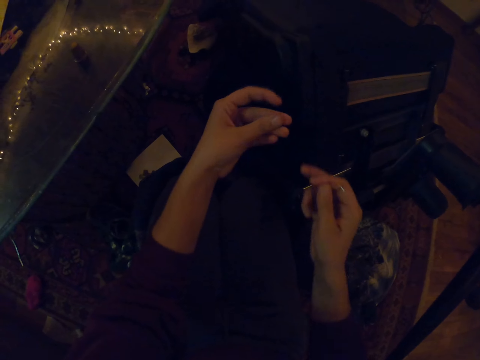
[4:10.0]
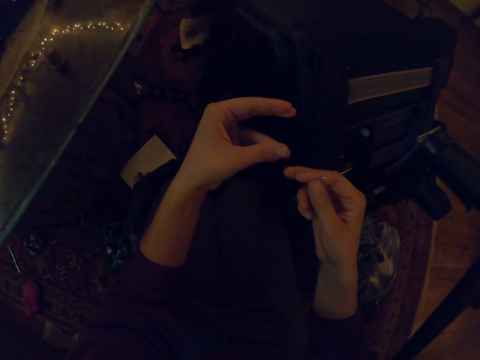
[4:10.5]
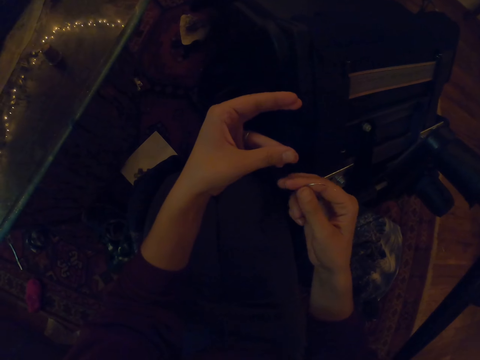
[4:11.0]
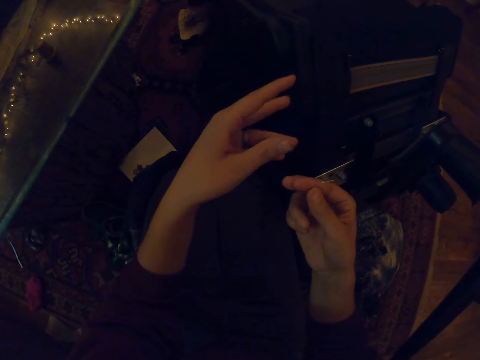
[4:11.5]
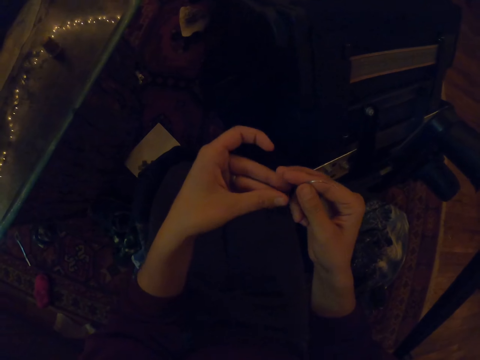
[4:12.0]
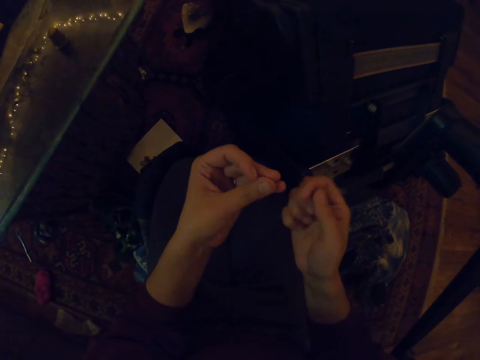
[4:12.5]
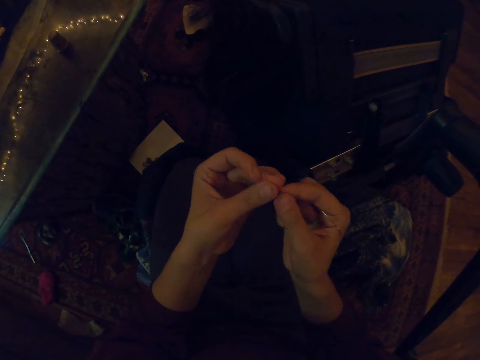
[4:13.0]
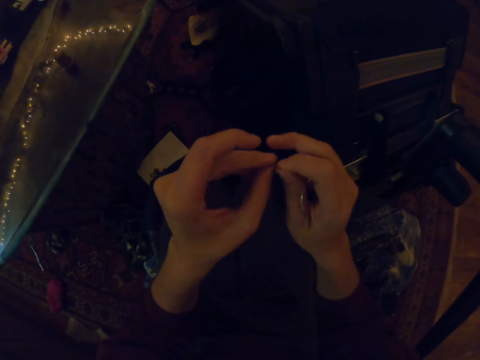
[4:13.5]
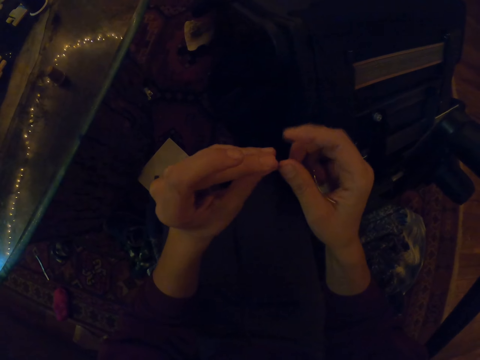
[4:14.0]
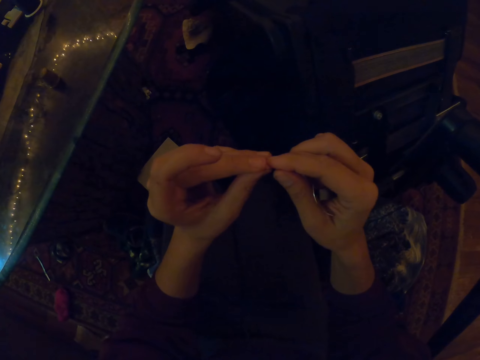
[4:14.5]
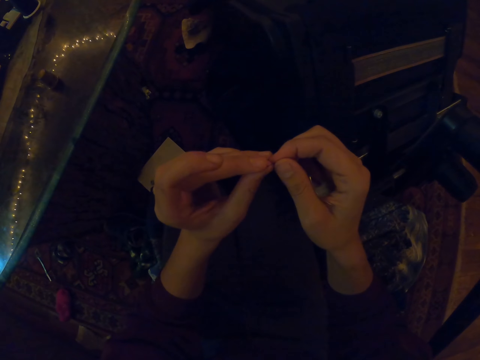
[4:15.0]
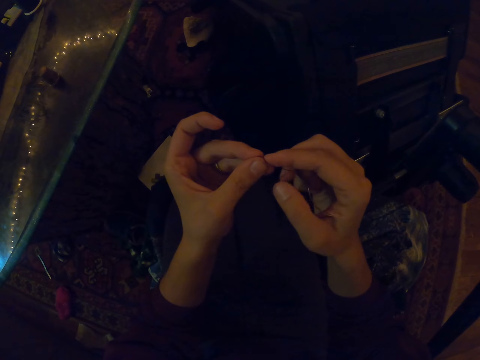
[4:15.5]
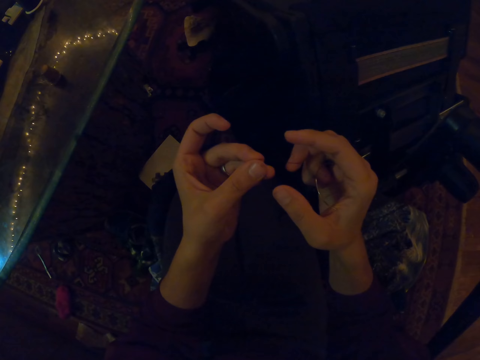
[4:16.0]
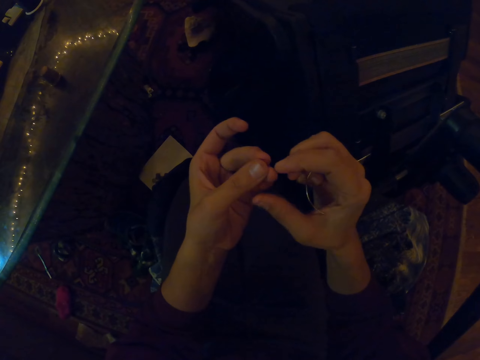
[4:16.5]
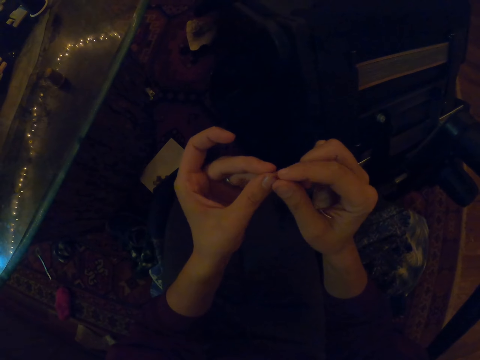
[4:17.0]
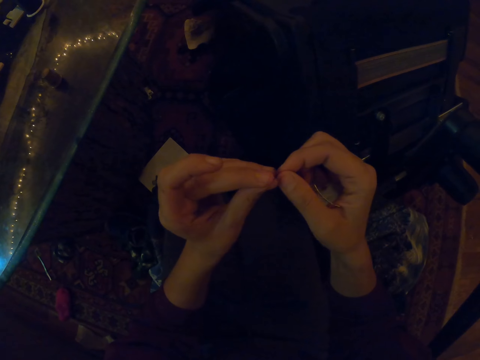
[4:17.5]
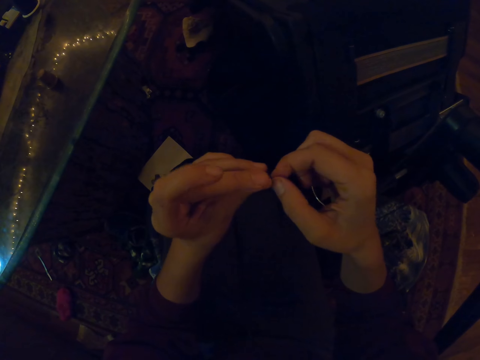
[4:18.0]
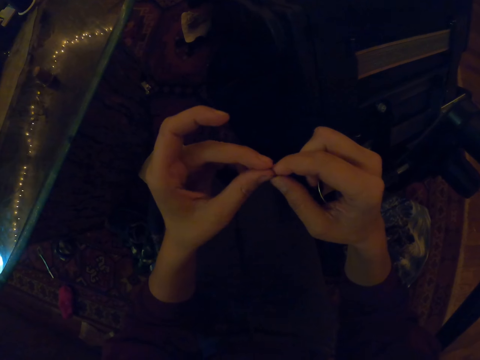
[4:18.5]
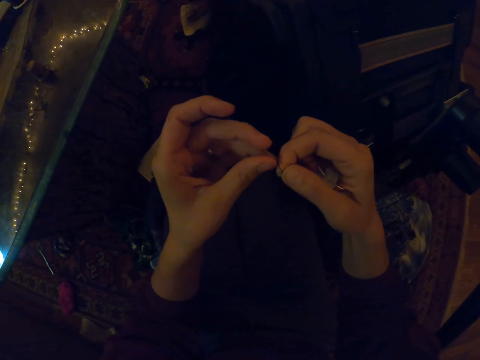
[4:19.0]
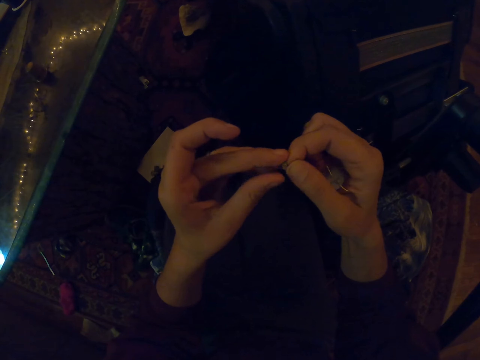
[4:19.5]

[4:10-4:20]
The camera wearer ties the thread.

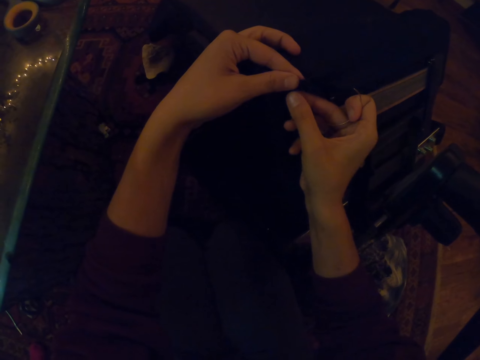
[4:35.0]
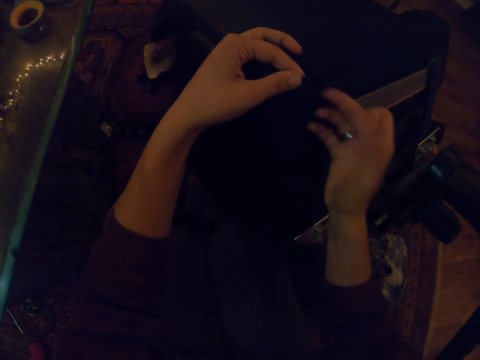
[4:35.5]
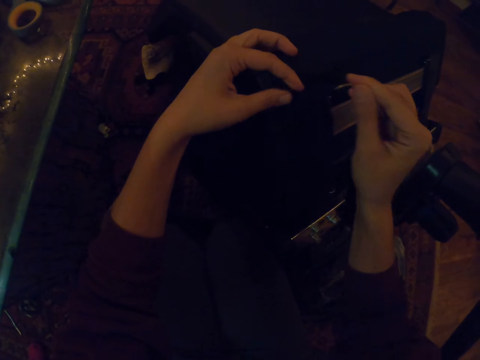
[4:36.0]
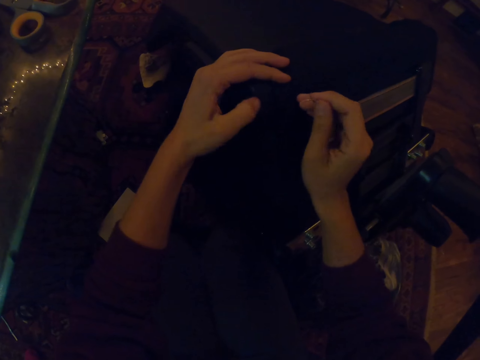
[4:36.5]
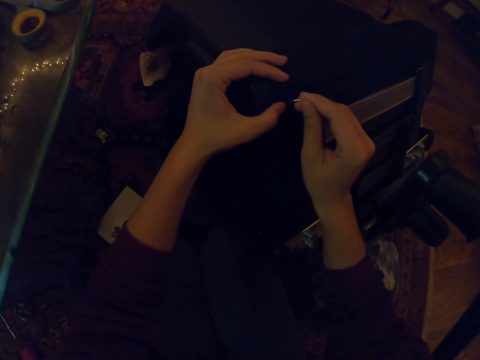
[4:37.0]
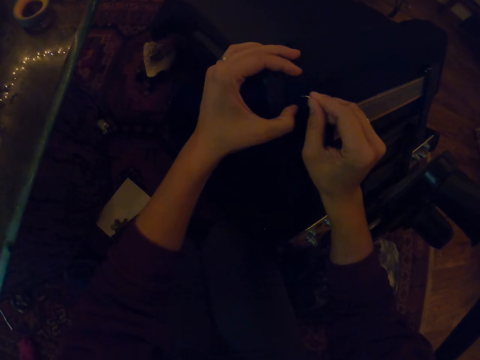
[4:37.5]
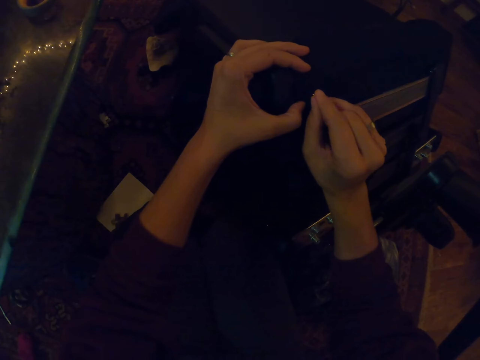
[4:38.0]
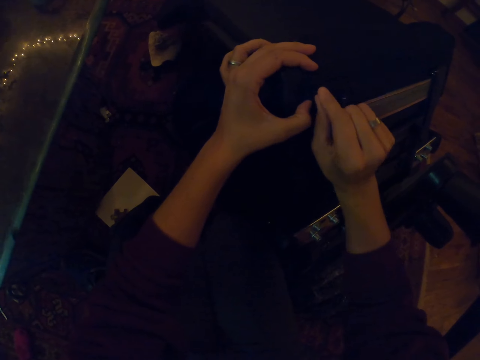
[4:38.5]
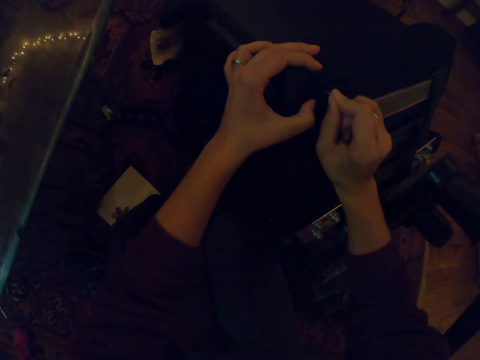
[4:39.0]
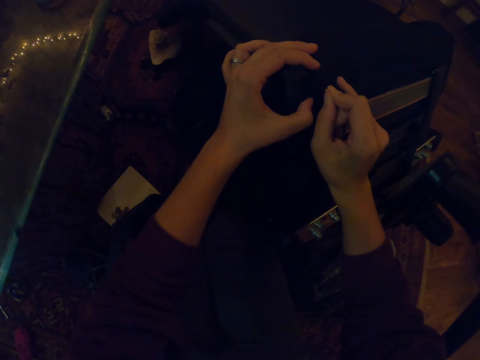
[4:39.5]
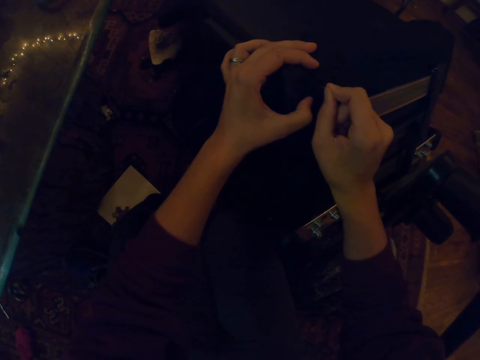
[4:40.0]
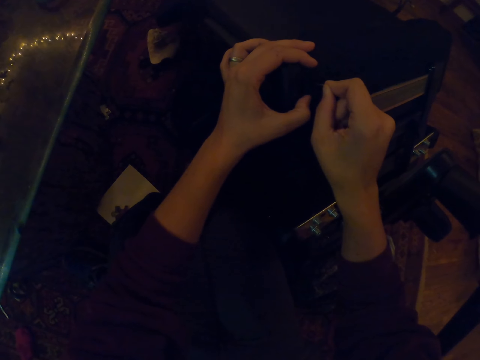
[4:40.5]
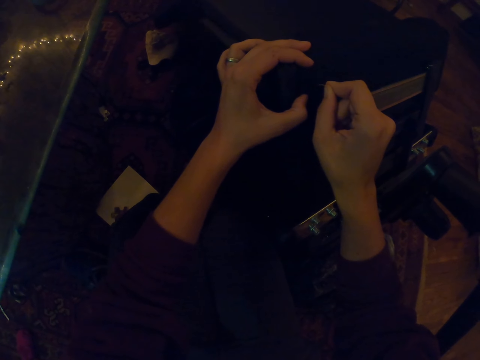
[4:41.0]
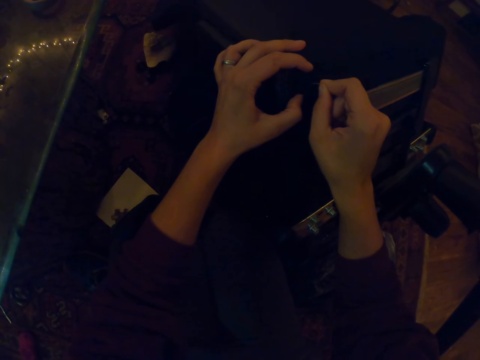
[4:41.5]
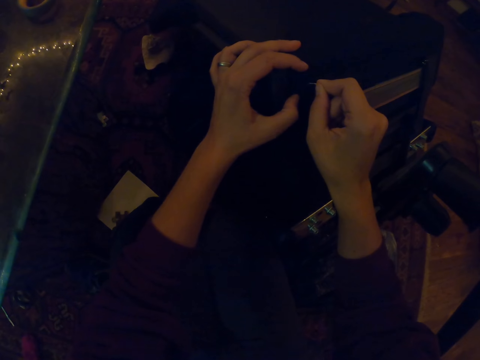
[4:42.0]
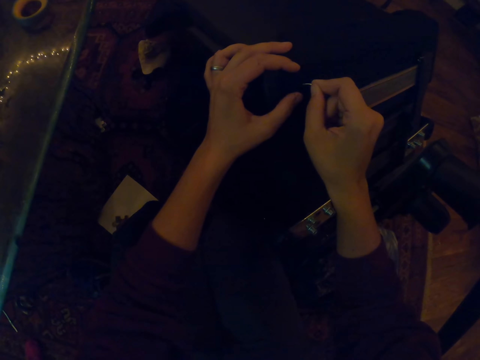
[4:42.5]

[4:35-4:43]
The camera wearer sews the chair with the needle.

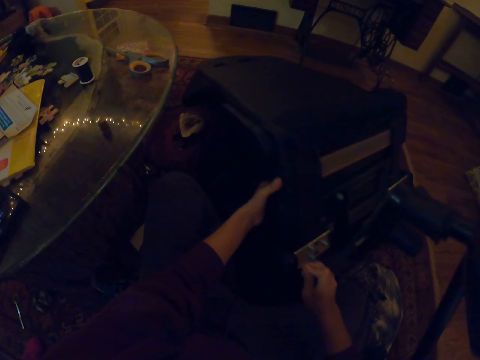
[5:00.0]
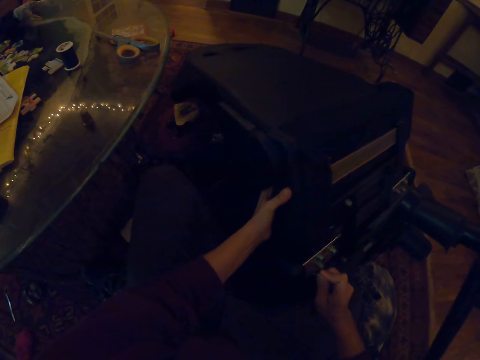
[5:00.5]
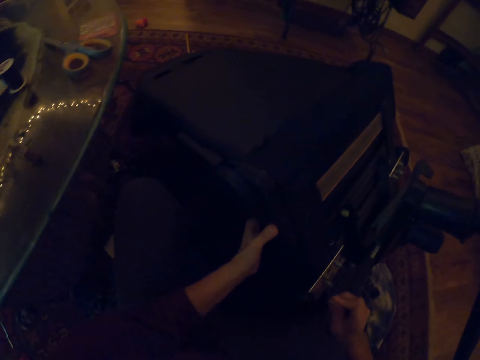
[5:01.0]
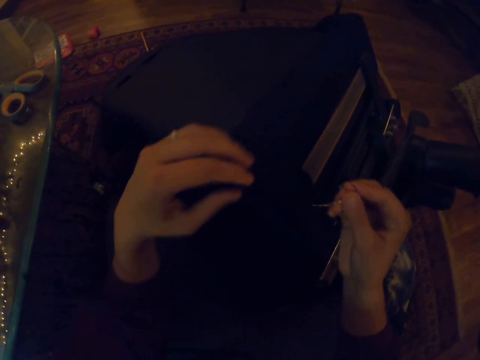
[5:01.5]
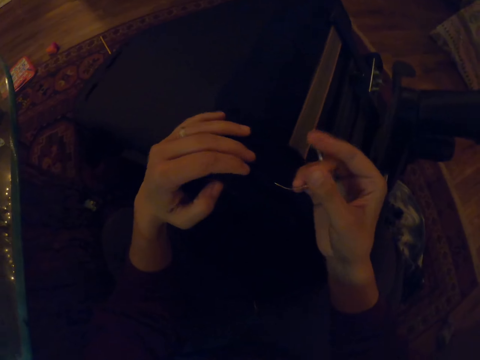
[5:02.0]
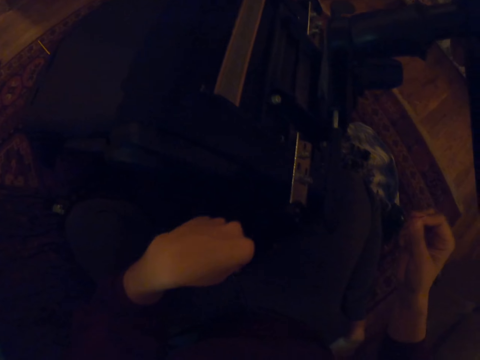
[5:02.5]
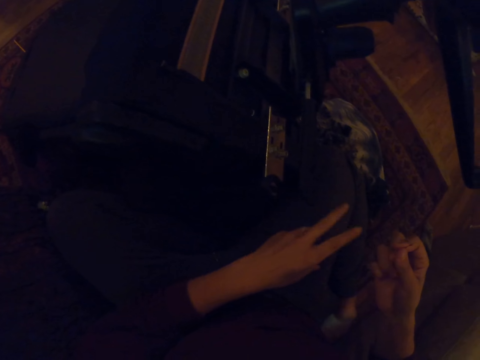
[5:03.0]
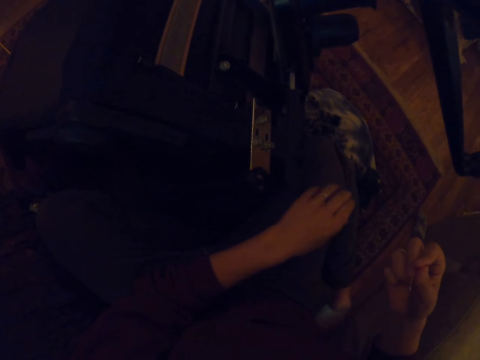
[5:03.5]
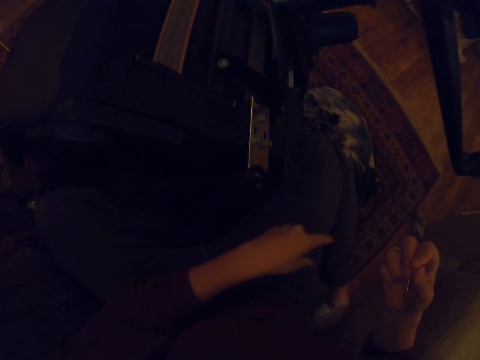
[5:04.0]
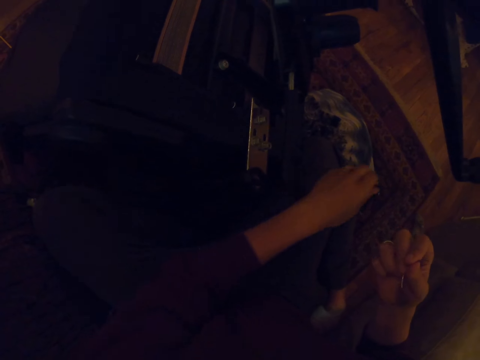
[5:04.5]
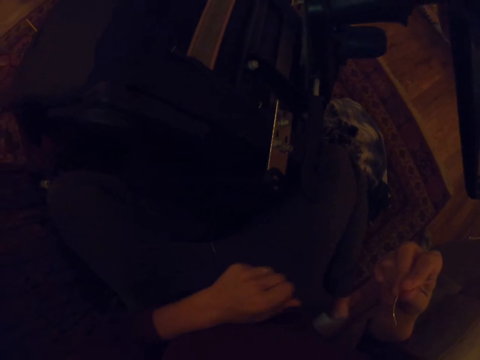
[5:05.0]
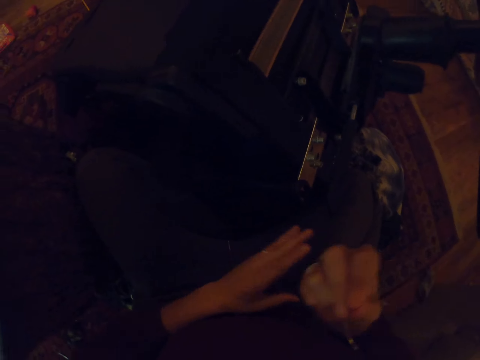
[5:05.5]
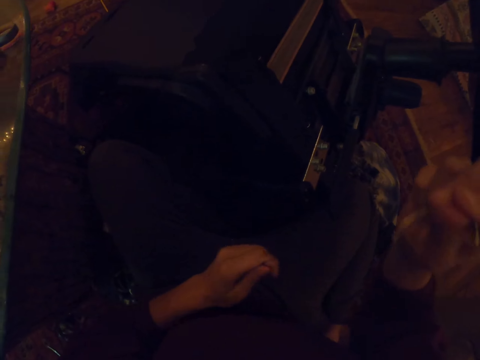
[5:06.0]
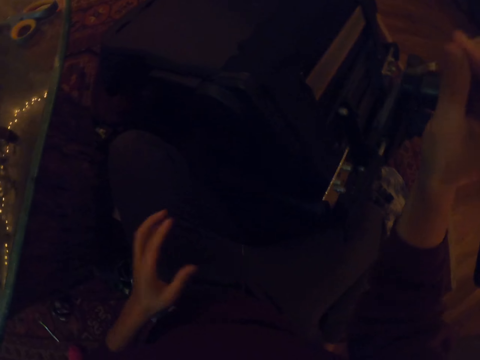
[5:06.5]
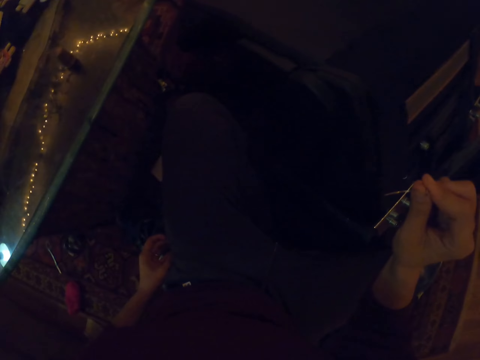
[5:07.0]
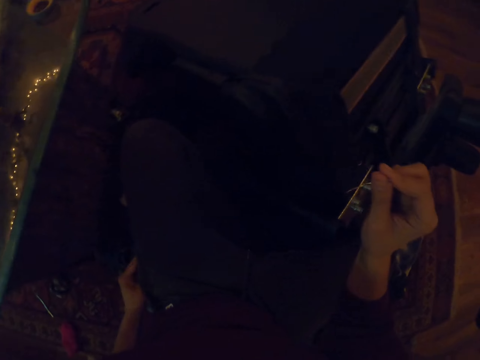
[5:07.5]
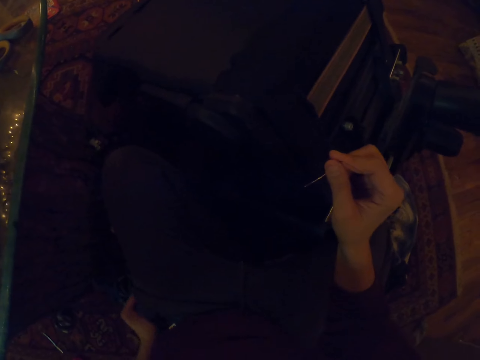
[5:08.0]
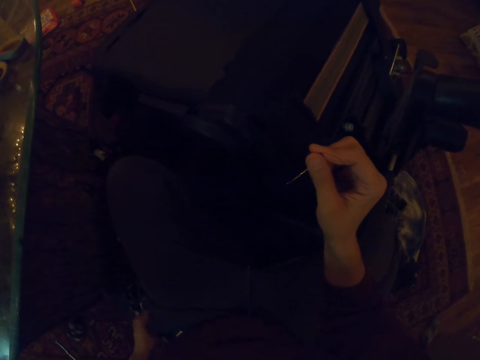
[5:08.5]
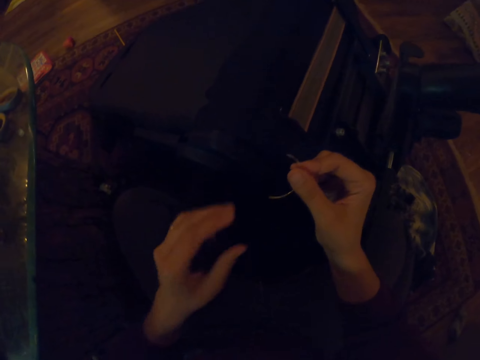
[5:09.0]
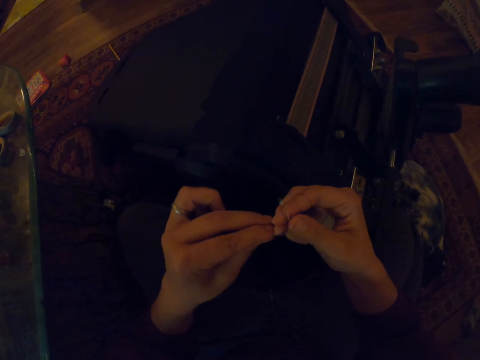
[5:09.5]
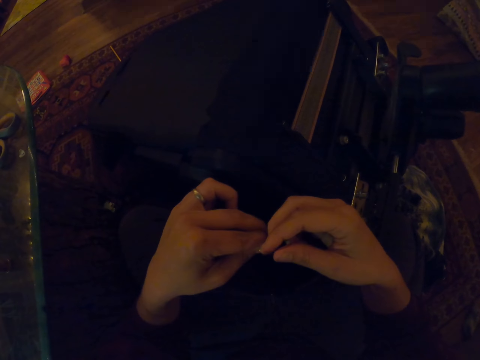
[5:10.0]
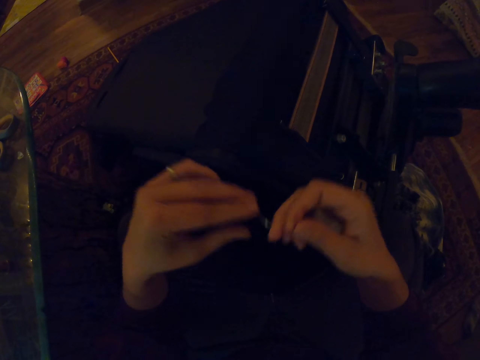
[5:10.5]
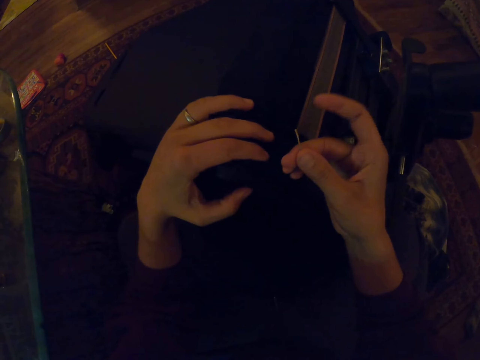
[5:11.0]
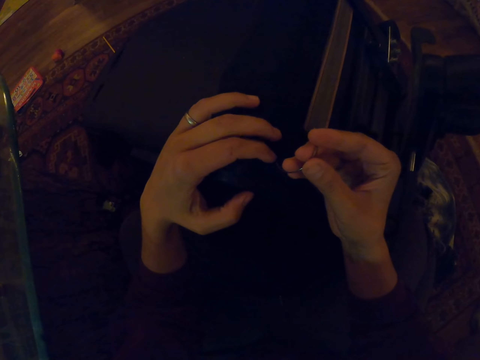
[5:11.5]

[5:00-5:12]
The camera wearer pulls the chair closer. They pull the thread, touch on the pocket, and hold the needle.
